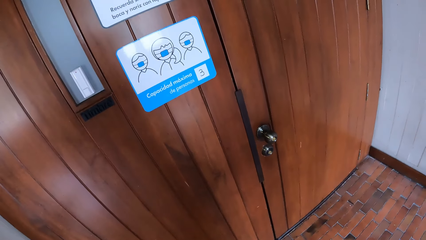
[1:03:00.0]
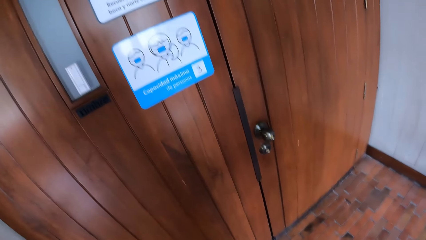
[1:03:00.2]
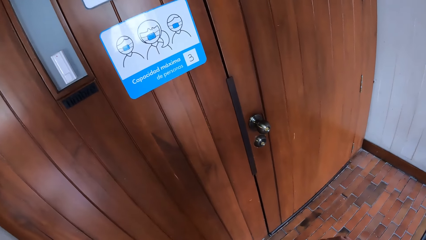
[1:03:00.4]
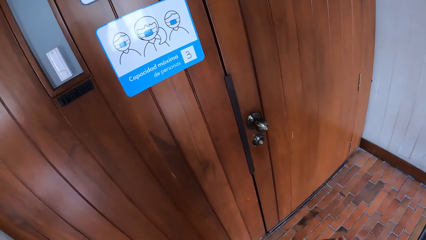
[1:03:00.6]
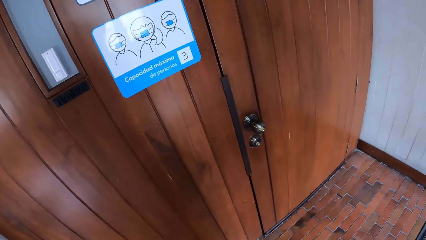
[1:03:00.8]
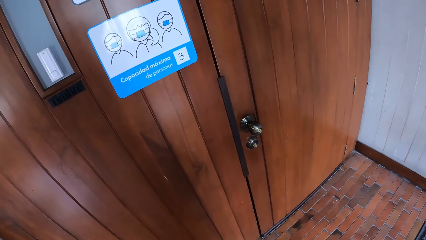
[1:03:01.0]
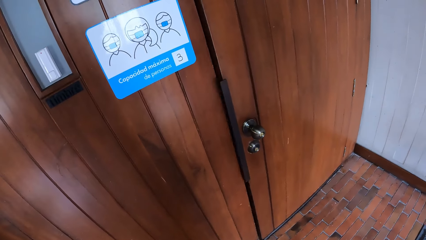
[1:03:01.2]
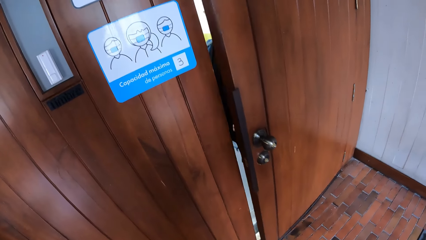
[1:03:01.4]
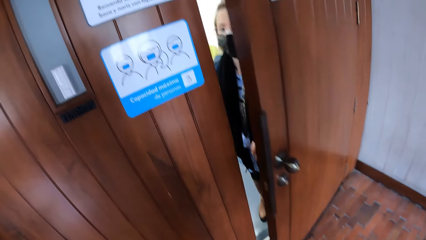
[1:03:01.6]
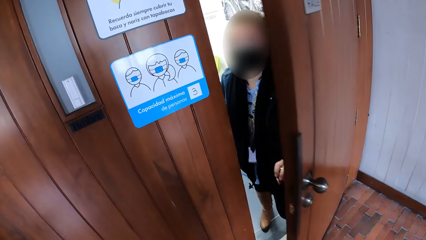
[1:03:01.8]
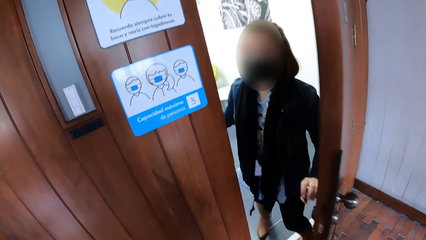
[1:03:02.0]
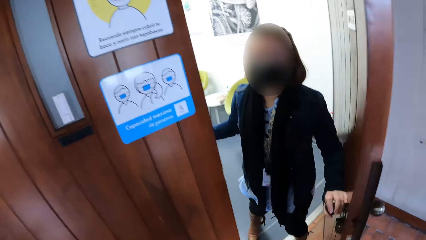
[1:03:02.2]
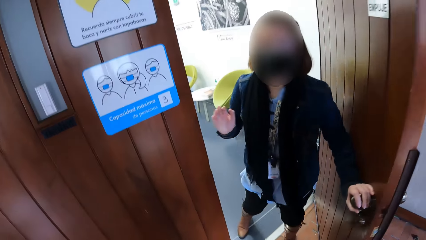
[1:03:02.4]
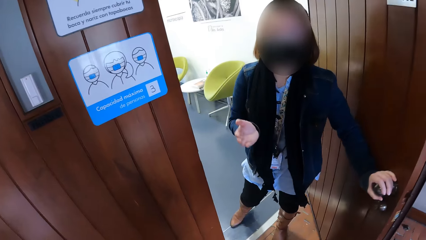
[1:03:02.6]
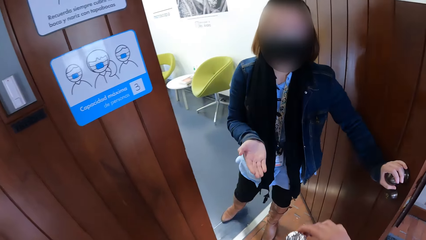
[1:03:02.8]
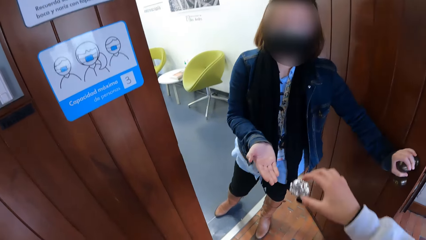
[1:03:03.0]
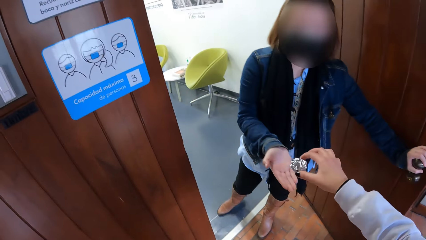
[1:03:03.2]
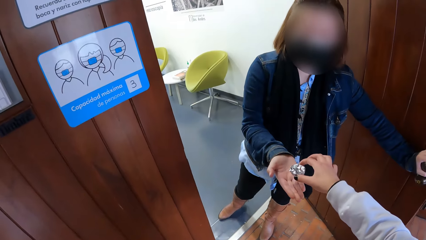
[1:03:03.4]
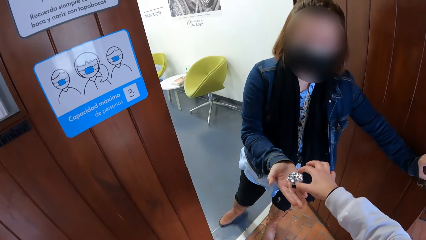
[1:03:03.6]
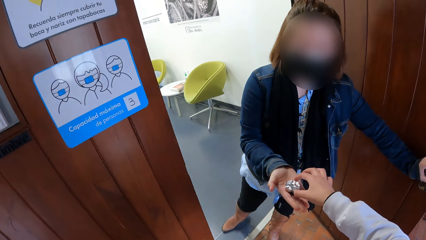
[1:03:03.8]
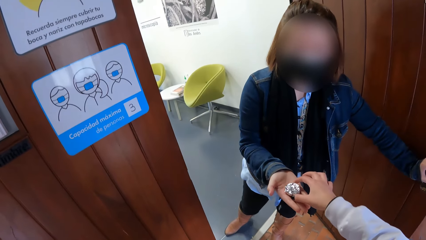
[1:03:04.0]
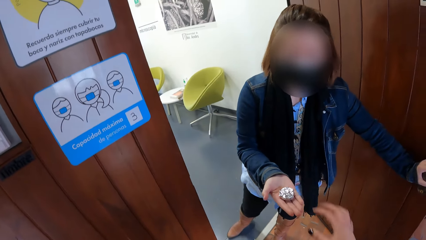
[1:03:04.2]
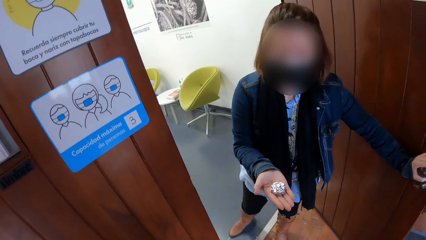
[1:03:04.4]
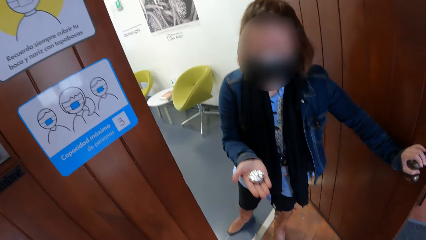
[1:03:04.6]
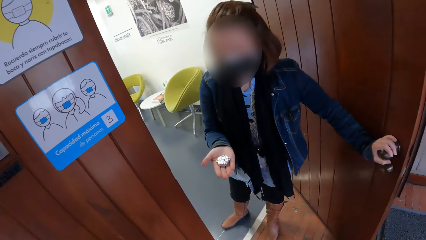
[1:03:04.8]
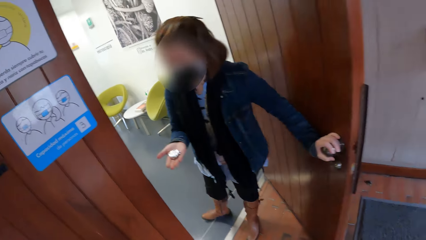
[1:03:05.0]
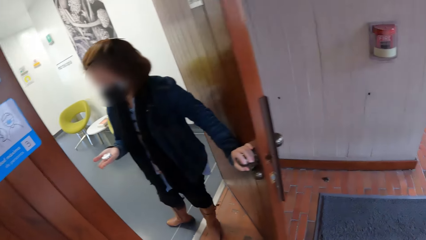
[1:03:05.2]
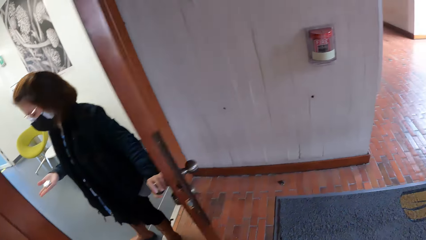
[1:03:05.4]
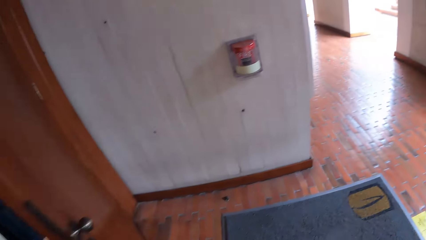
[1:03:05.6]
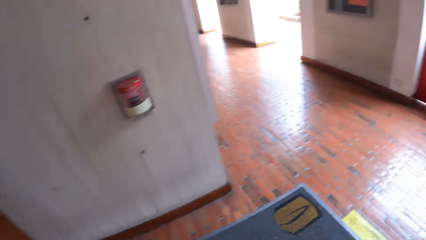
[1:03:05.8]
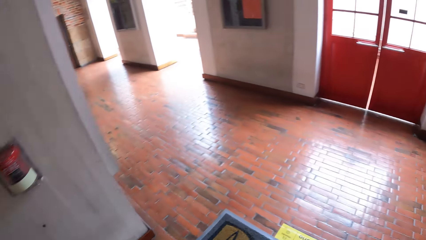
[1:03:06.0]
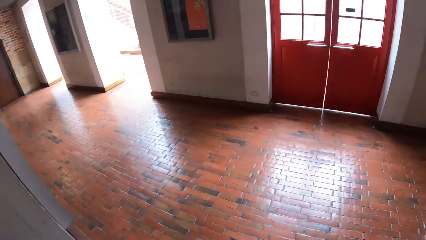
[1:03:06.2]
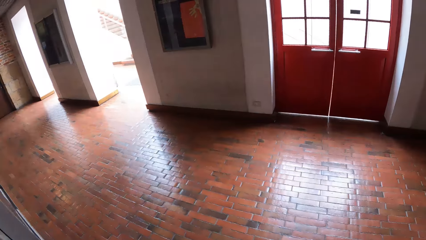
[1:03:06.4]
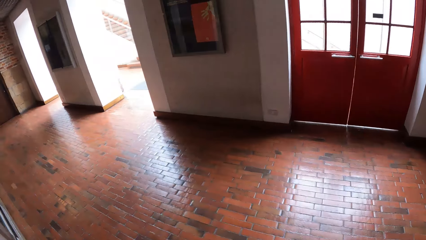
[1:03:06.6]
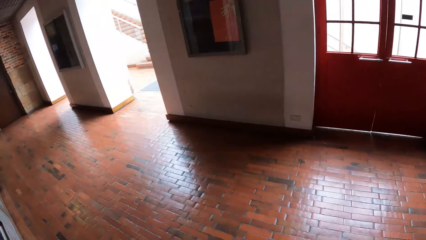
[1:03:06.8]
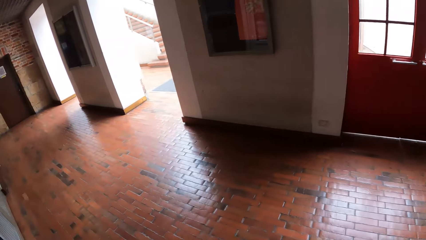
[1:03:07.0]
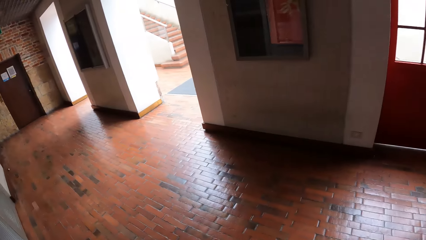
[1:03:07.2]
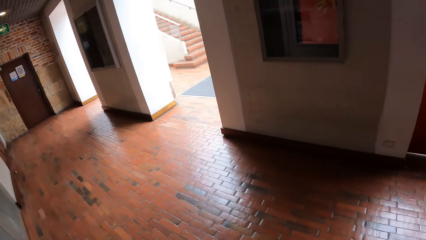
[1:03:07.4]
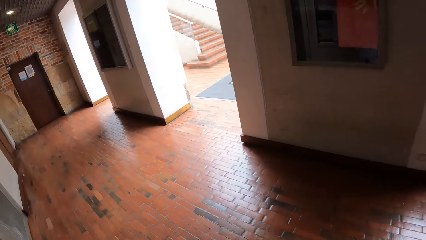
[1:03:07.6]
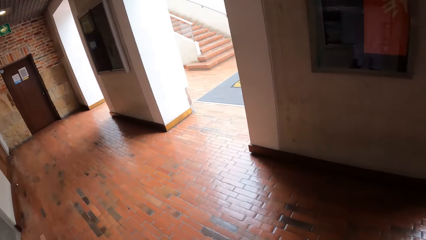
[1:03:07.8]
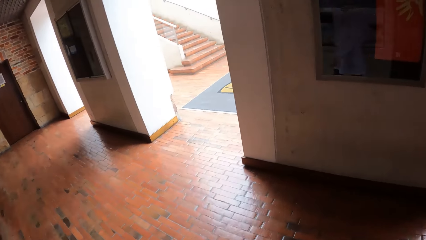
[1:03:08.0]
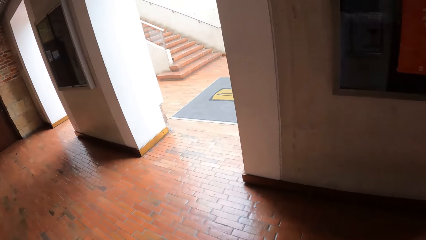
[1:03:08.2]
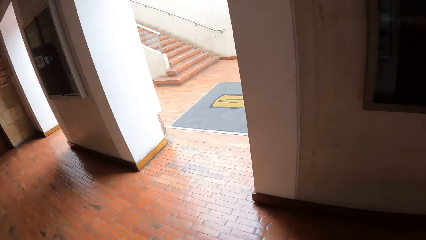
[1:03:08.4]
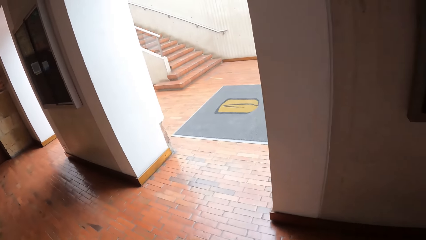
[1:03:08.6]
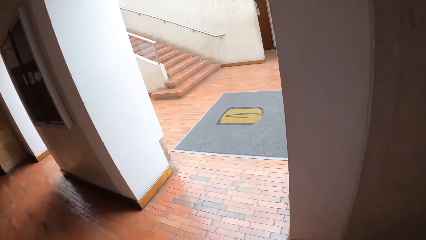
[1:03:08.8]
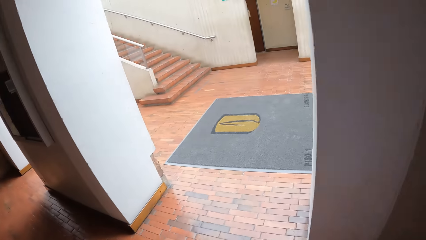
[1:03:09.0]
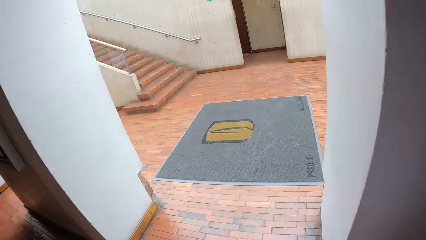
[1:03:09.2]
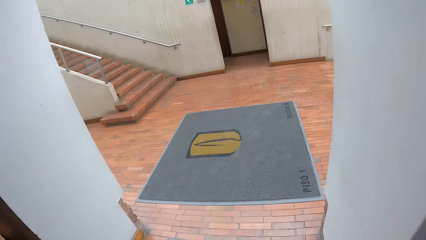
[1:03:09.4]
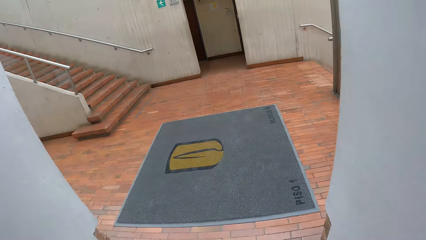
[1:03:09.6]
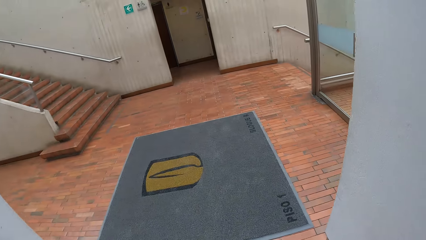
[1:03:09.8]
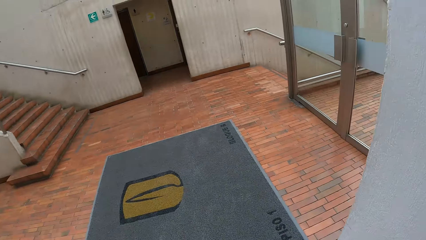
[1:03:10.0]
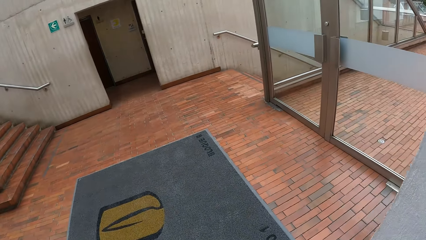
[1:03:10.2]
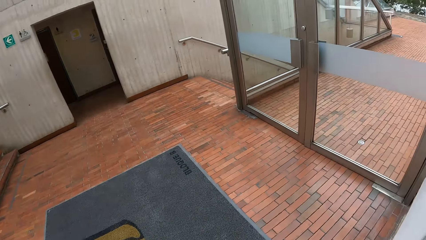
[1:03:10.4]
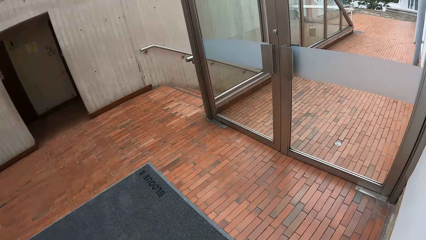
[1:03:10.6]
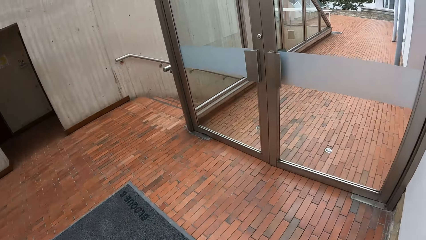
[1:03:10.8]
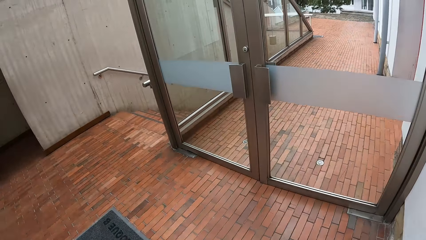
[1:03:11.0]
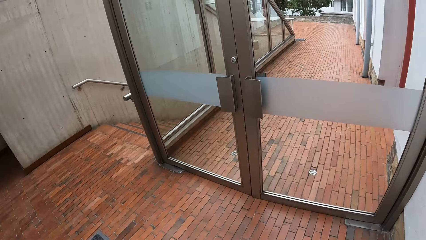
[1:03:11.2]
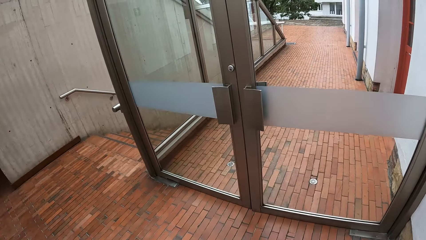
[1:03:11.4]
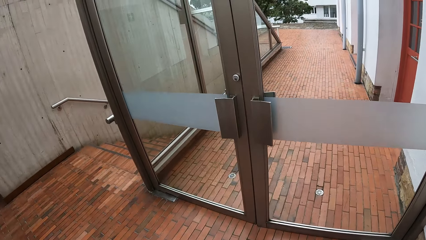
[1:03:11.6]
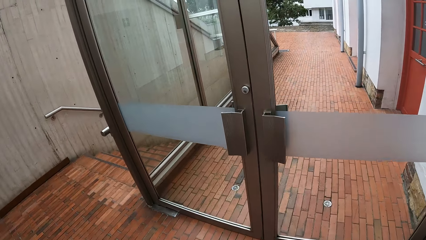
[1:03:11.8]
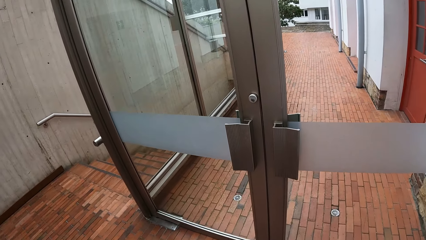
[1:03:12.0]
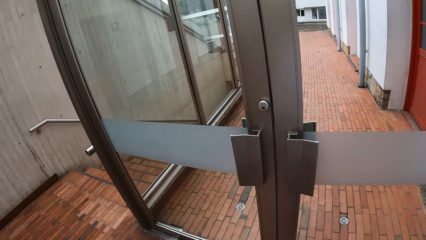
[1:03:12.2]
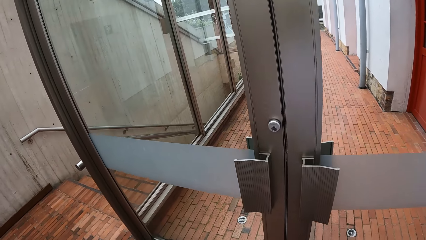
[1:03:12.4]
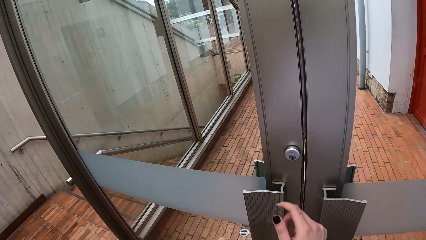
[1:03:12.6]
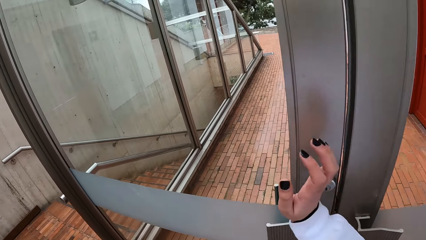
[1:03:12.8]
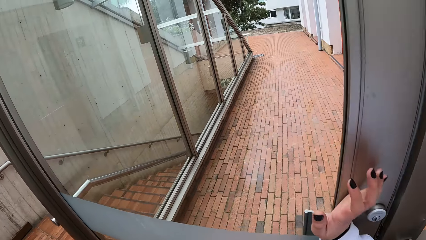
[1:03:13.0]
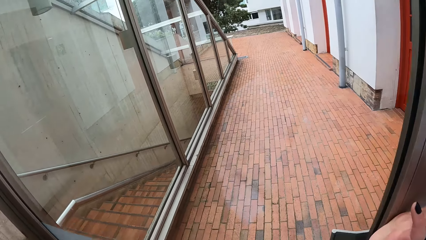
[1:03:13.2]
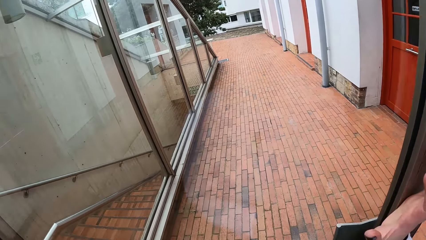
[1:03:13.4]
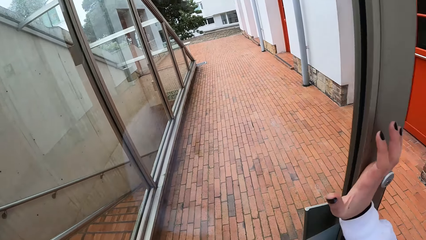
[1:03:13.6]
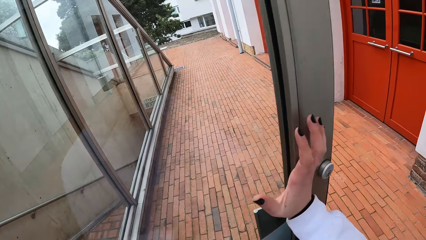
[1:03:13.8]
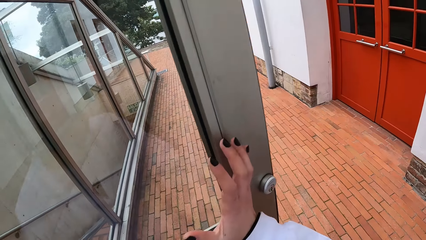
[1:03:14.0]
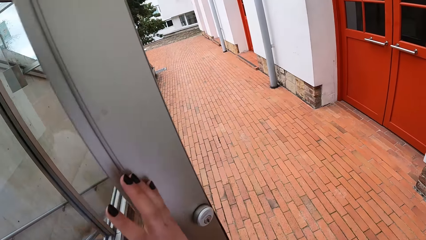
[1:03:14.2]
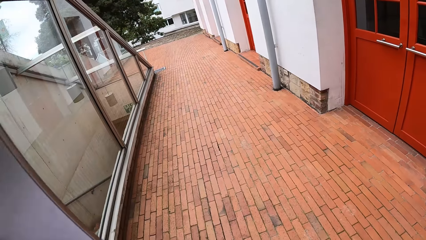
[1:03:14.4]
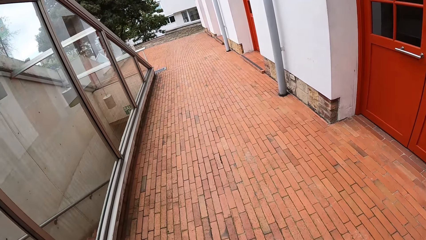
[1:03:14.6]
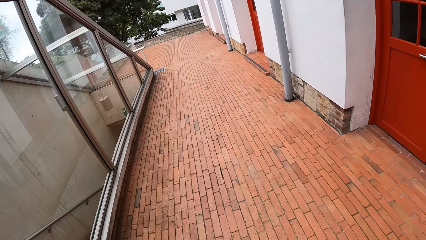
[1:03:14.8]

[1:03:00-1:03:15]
A woman opens the door with her left hand. The woman stretches her right hand. The camera wearer stretches the token with her right hand. She places the token in the woman's right hand with her right hand. The woman closes the door with her left hand. The camera wearer walks in the building. She opens a door with her right hand. She pushes the door.
